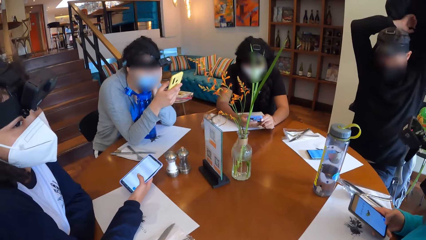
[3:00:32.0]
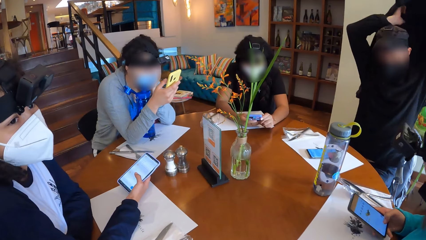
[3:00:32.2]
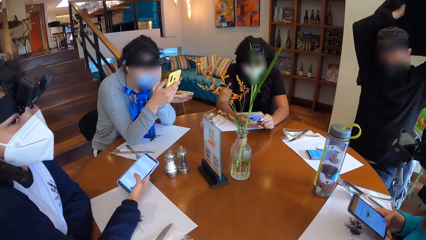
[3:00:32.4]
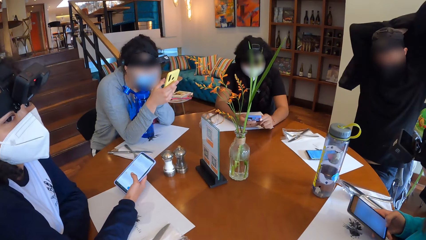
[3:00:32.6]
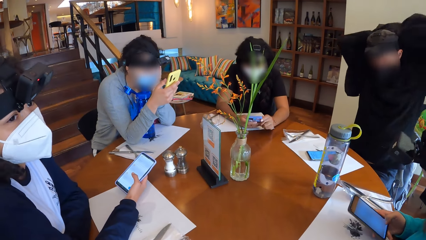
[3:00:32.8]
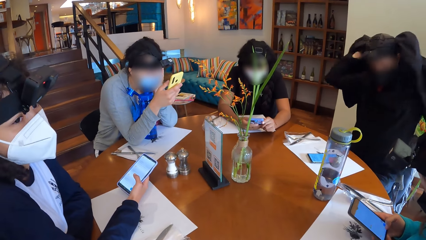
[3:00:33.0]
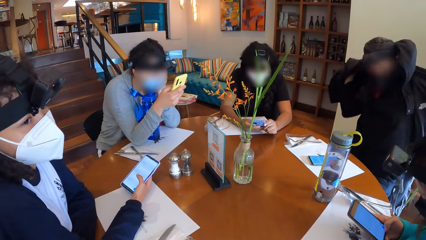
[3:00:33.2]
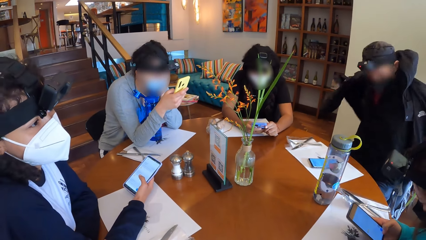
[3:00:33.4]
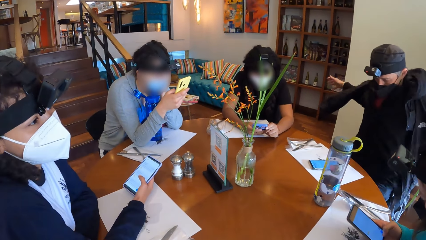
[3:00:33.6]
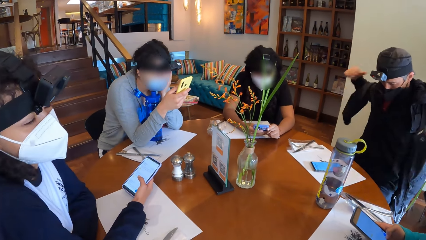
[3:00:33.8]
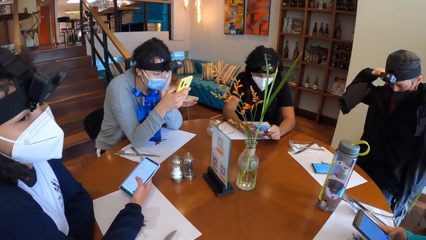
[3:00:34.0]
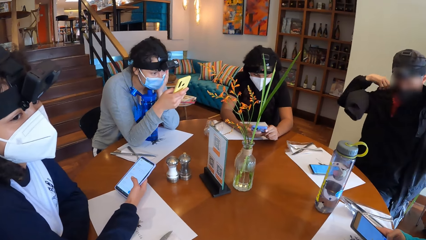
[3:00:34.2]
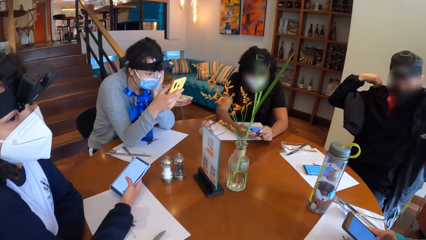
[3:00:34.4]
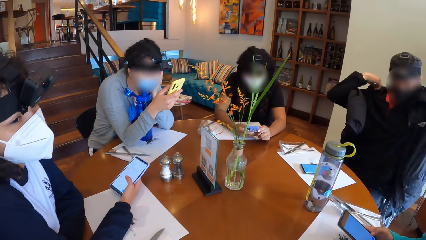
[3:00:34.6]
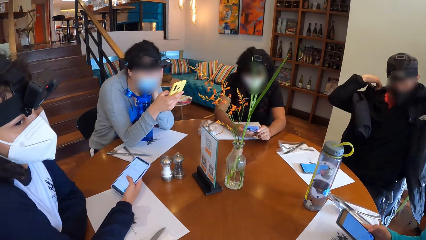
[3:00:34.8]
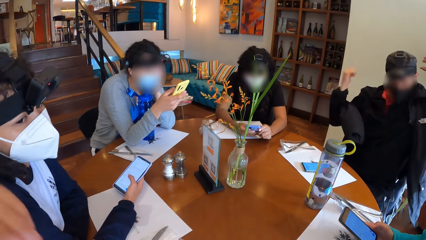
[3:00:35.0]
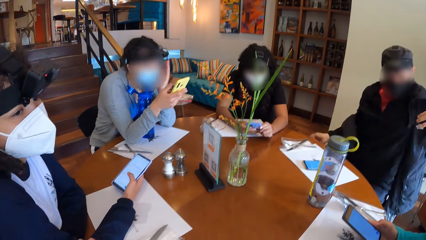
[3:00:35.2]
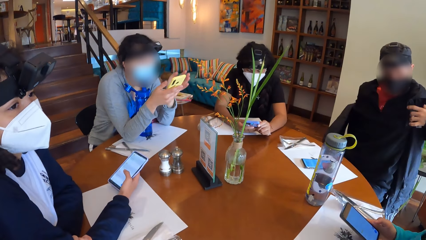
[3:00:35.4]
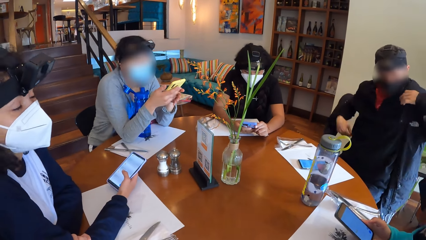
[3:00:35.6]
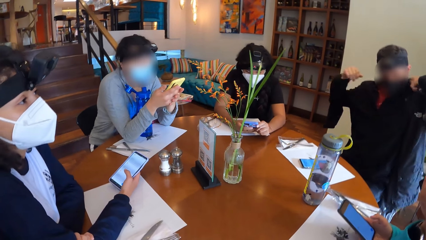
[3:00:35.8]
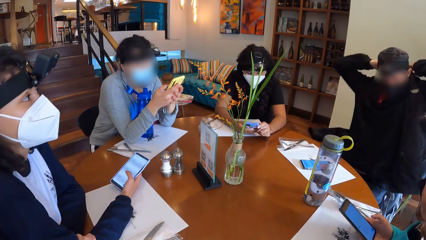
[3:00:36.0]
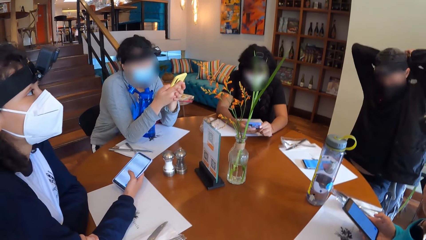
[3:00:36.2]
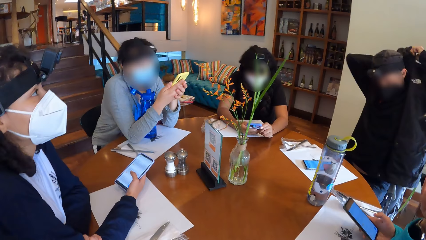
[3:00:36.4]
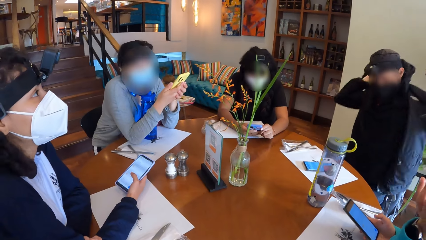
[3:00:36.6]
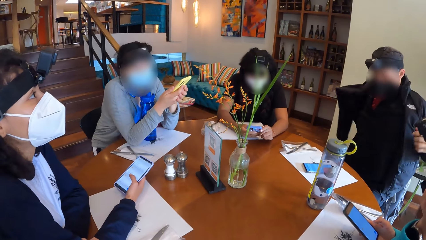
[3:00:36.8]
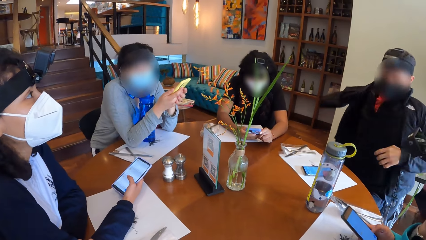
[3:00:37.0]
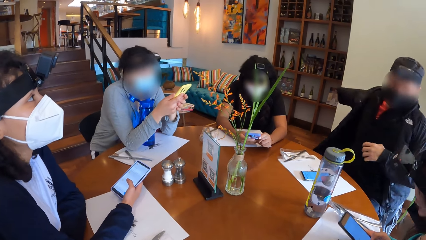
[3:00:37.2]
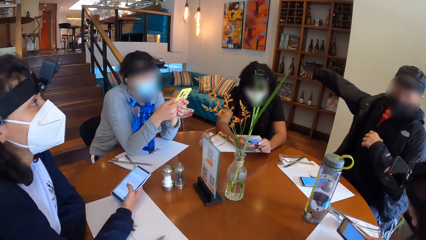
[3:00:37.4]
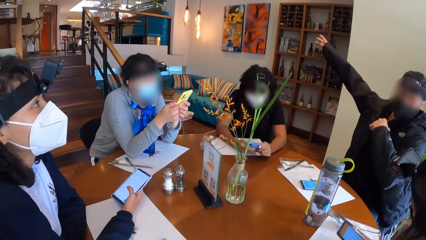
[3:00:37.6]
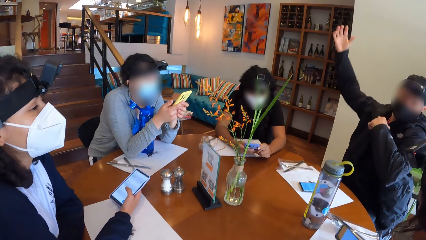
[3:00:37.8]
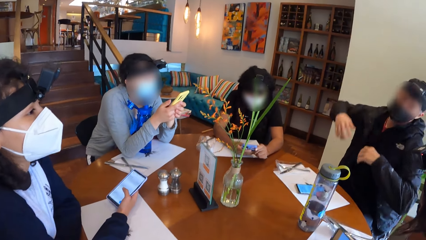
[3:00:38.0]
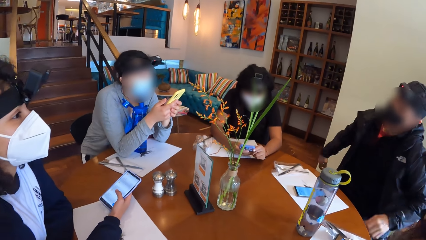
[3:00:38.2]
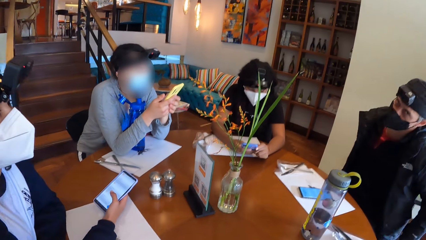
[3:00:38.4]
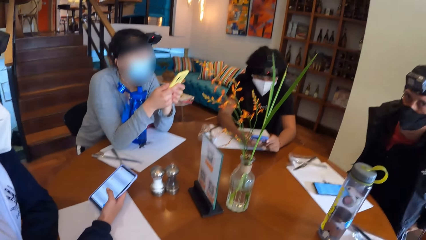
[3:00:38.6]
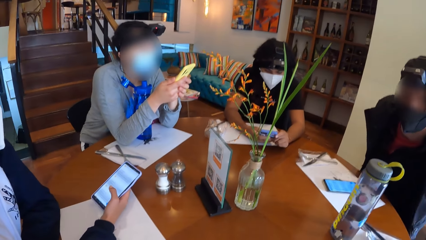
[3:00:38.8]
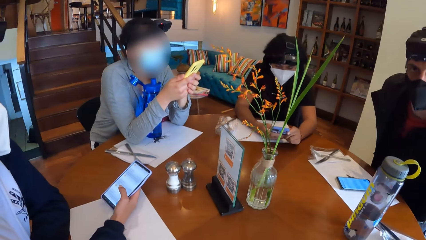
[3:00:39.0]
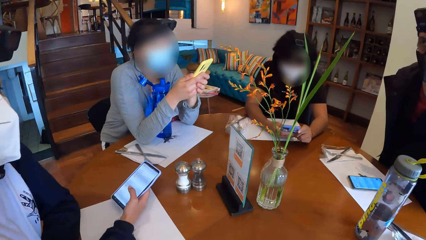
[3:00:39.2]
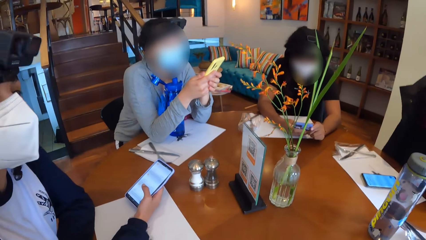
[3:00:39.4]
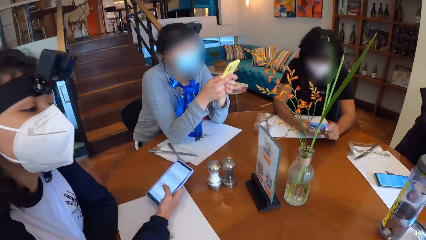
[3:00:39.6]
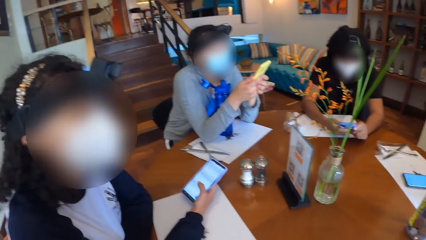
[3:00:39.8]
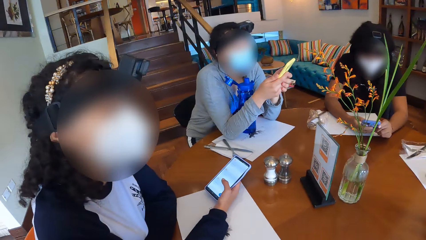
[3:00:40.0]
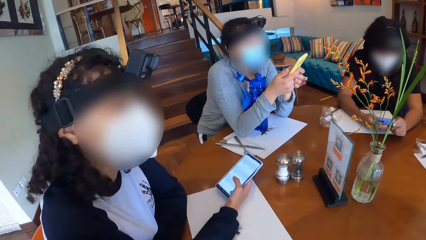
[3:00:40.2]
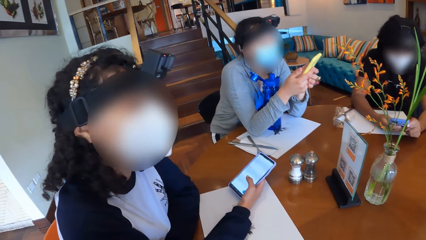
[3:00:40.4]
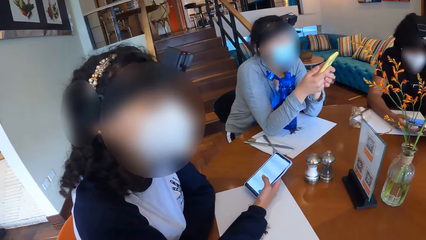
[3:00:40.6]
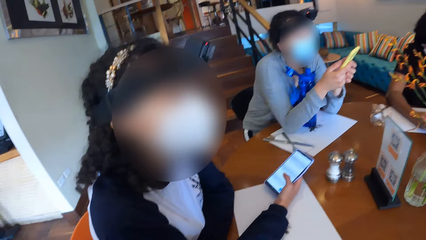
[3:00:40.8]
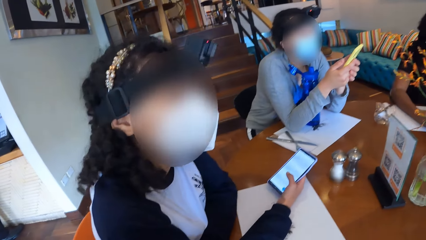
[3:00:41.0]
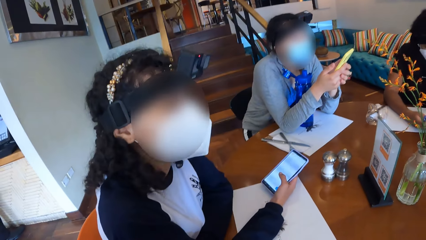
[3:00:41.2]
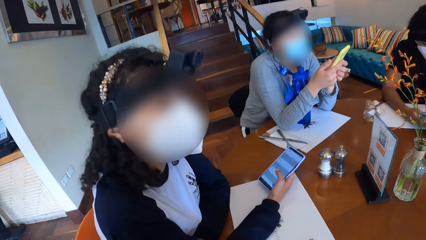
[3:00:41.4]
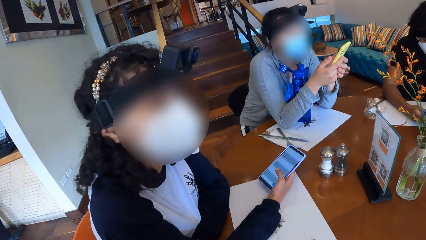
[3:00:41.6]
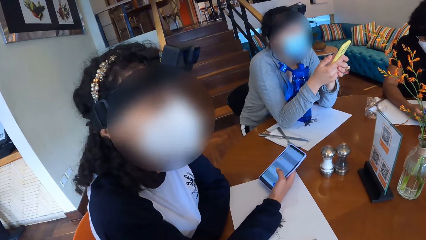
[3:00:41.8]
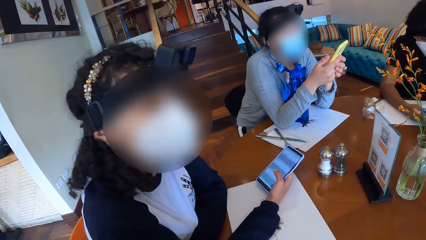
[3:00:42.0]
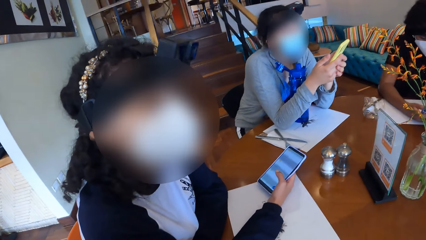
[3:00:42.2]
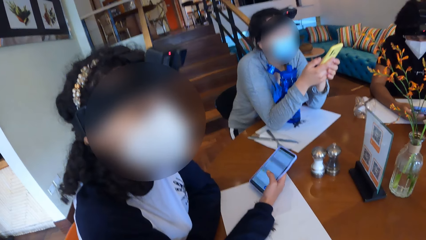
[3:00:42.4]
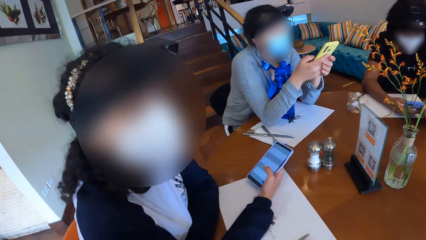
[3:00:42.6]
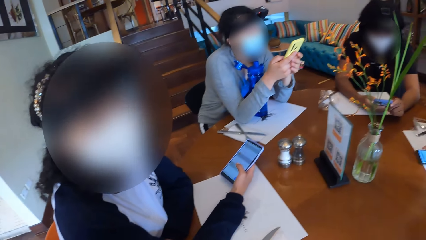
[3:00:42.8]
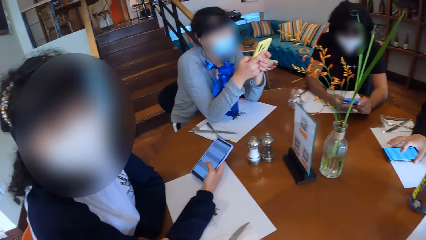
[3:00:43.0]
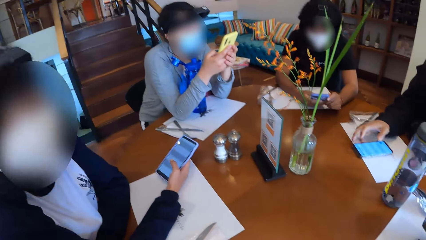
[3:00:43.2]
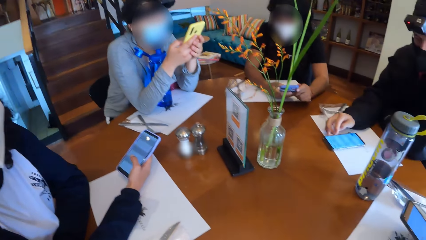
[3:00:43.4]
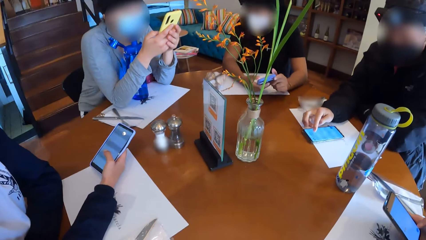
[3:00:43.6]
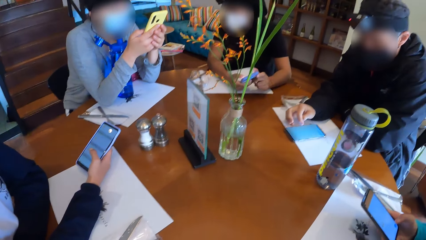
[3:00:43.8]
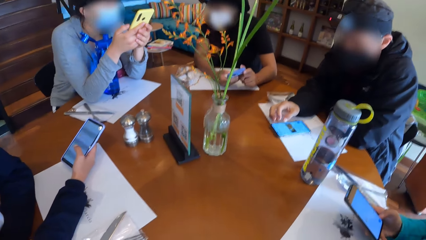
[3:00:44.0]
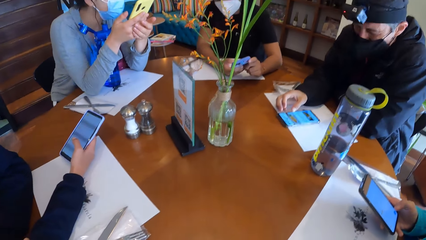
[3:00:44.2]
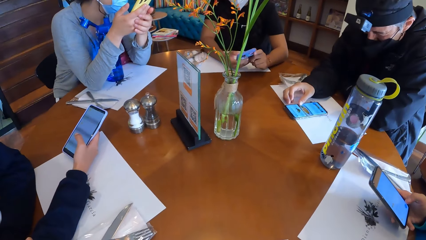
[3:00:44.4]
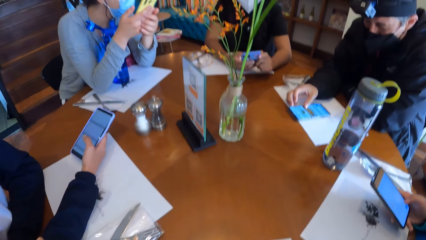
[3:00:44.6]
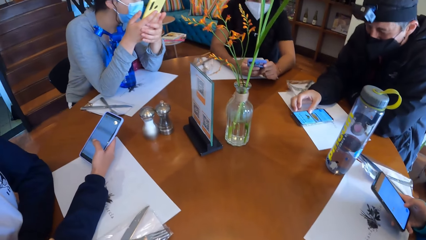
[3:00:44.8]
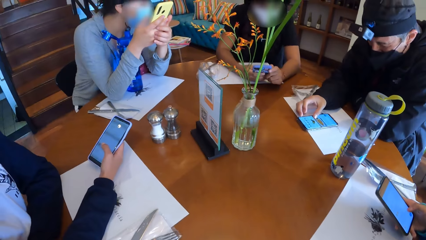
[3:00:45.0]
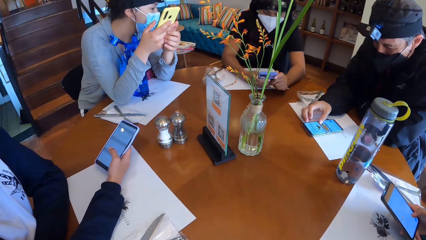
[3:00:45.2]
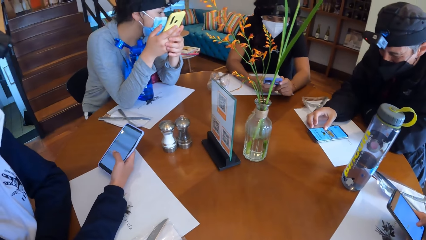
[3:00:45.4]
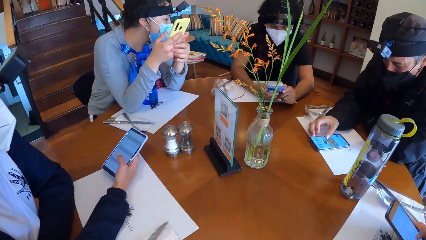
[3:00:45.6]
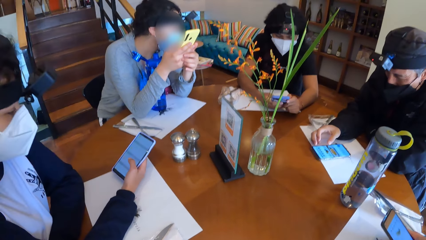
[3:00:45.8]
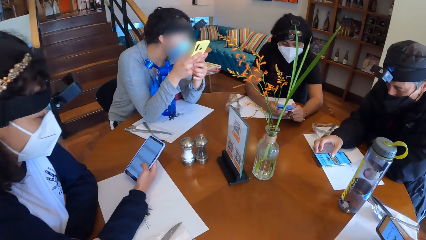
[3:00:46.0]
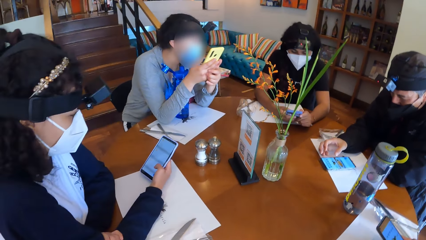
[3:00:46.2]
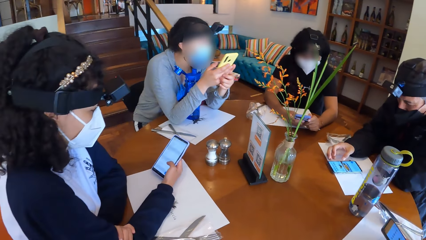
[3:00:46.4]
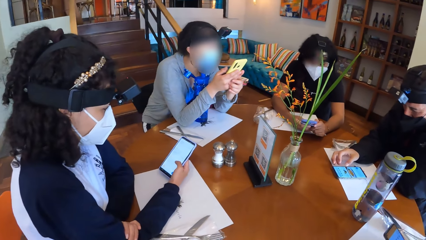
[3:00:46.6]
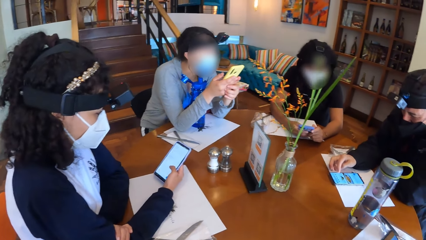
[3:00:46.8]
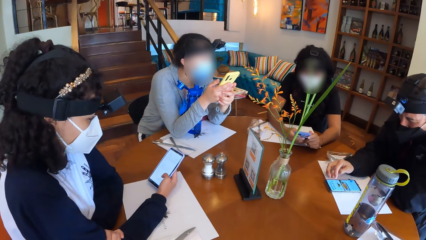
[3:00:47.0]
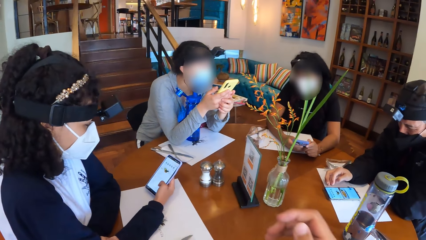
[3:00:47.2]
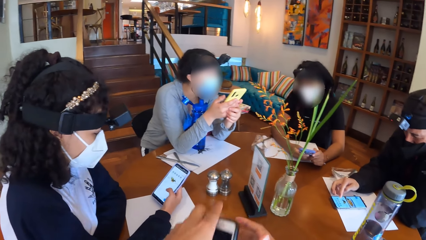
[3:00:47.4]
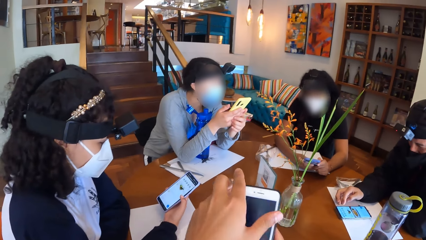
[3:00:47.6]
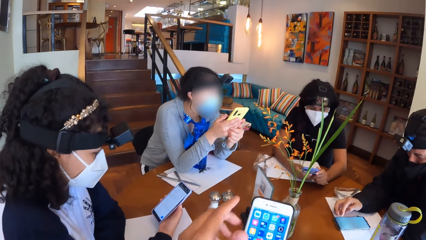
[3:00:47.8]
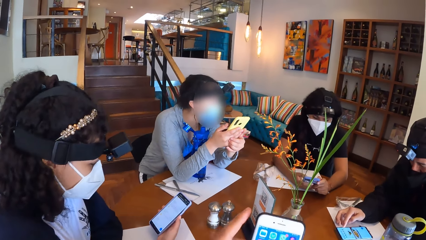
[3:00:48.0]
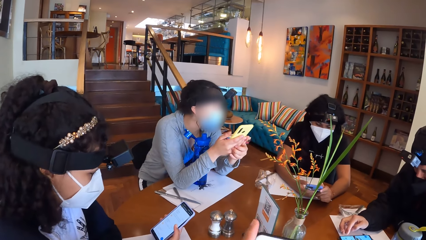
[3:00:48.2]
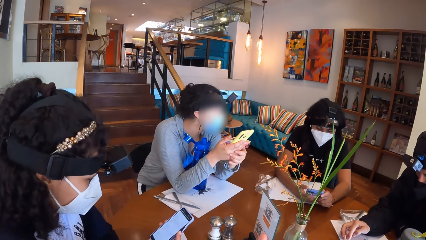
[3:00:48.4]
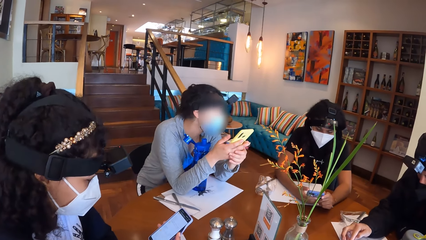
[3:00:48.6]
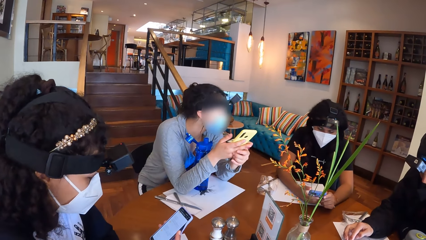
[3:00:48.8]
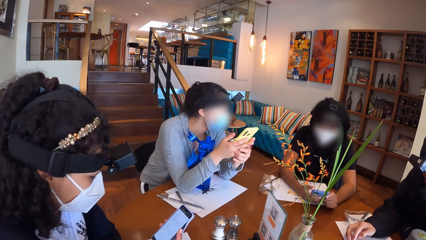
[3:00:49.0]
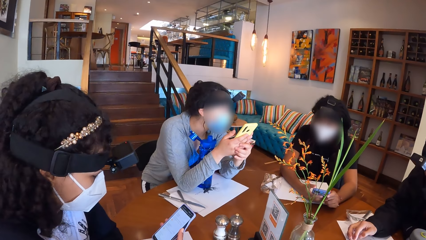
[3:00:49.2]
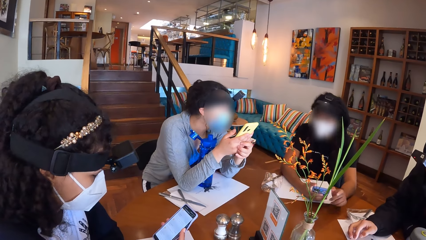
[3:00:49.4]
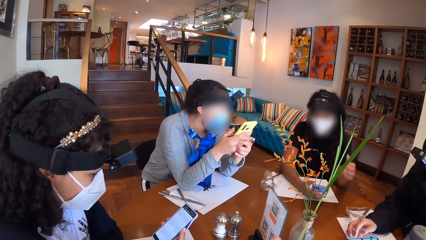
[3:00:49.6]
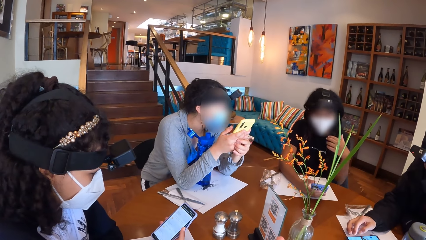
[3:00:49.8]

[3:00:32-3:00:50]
The man wears his jacket with both hands. The man operates his phone on the table with his right hand. The camera wearer operates his phone with both hands.
